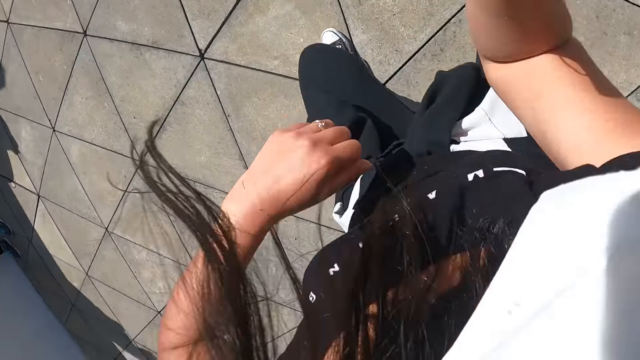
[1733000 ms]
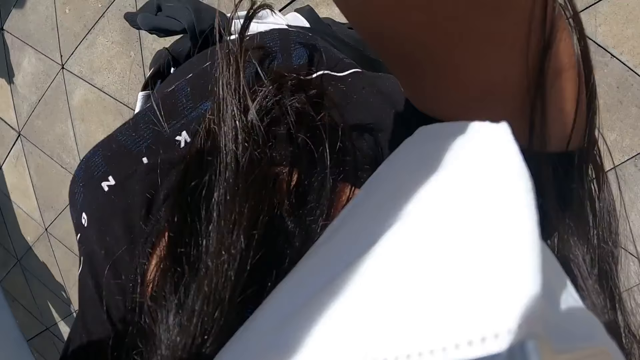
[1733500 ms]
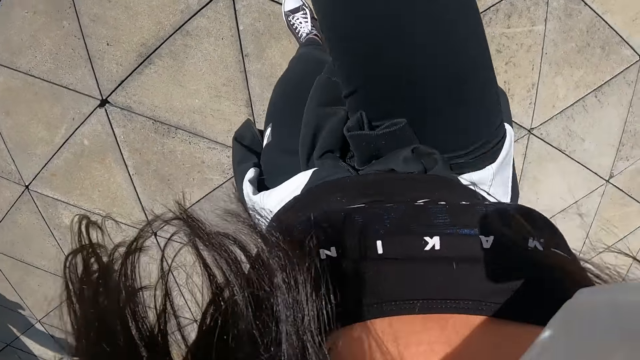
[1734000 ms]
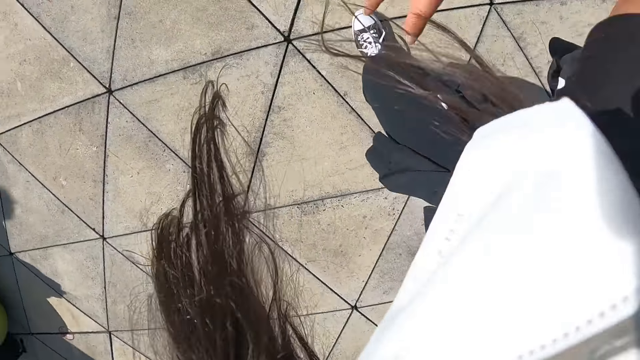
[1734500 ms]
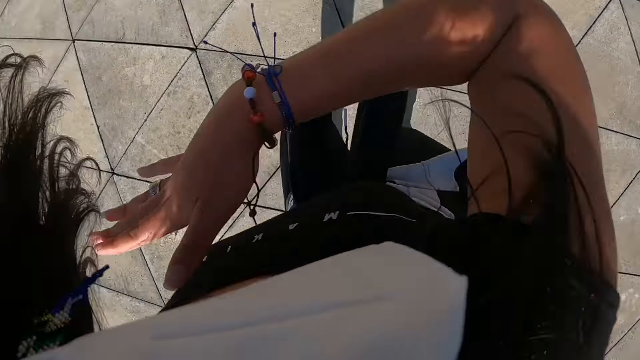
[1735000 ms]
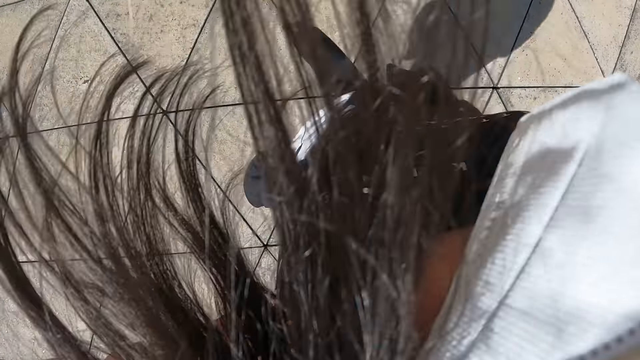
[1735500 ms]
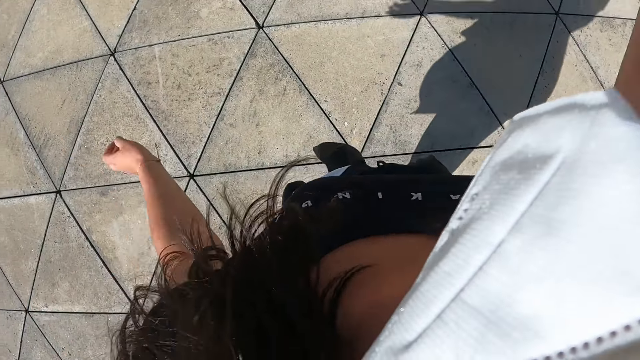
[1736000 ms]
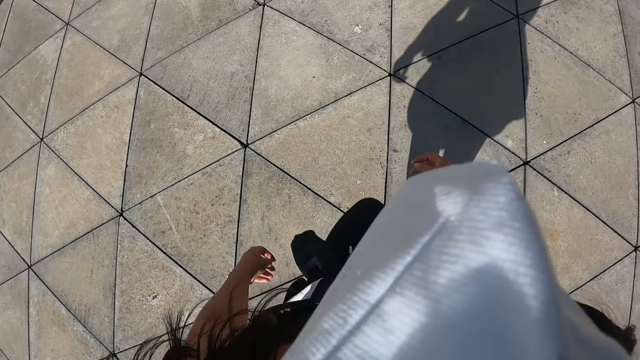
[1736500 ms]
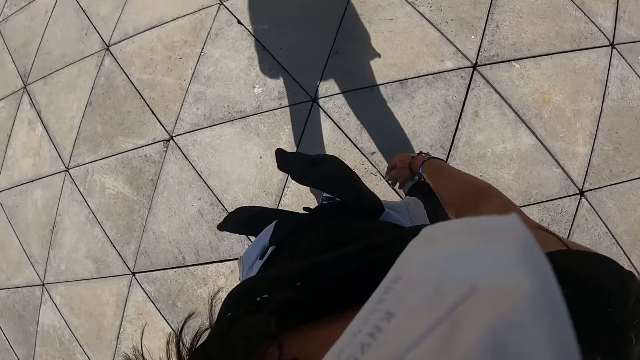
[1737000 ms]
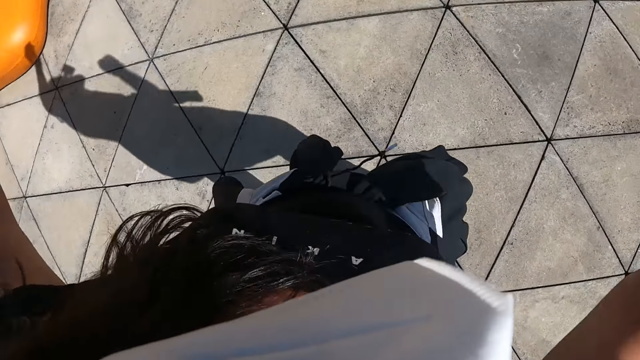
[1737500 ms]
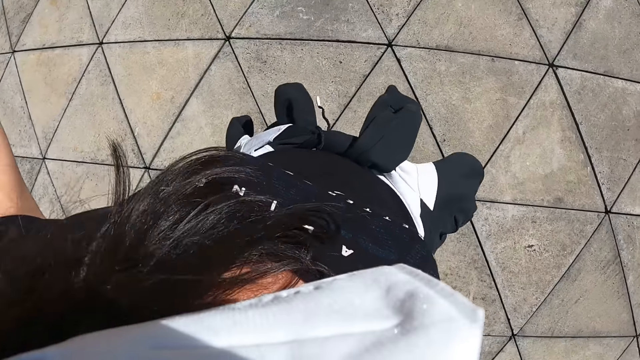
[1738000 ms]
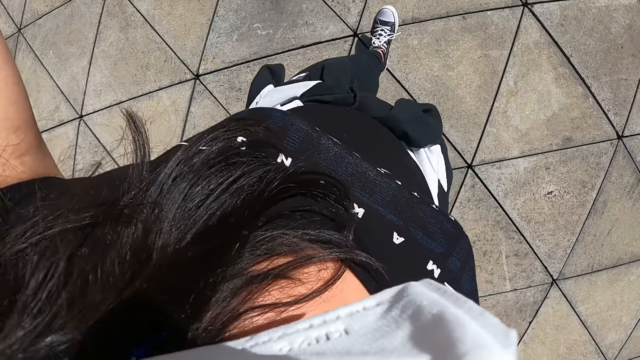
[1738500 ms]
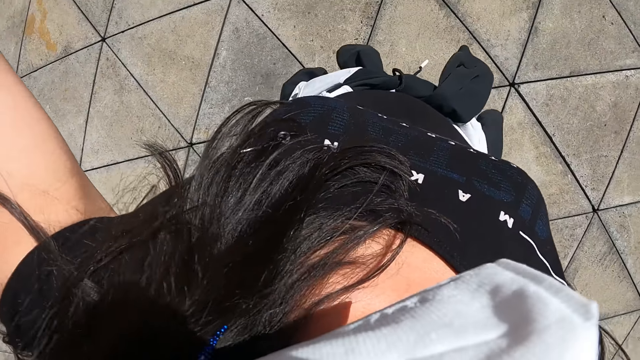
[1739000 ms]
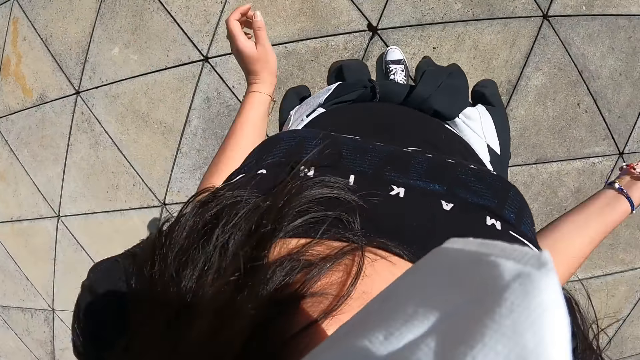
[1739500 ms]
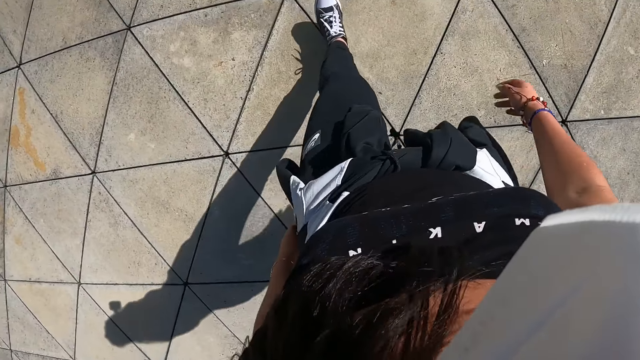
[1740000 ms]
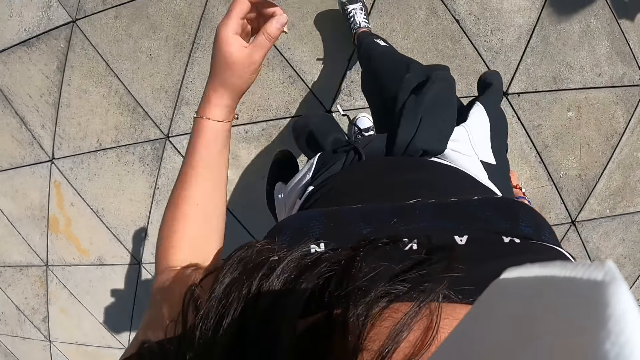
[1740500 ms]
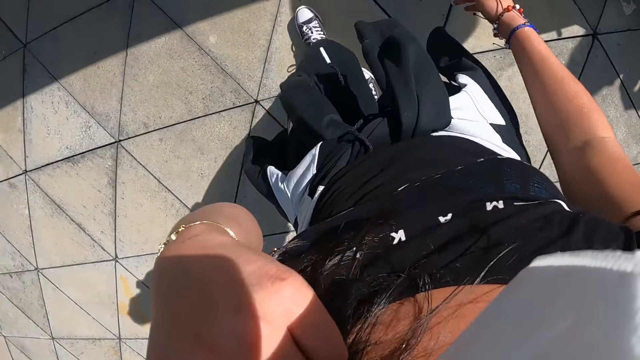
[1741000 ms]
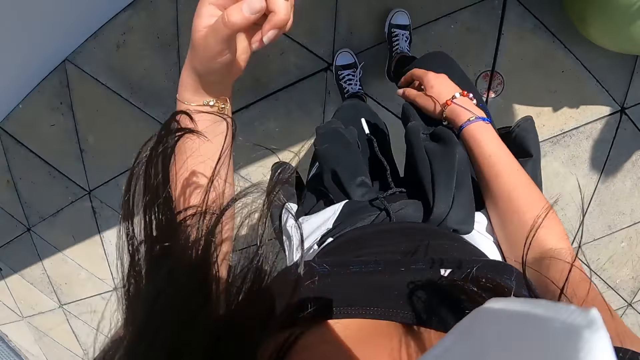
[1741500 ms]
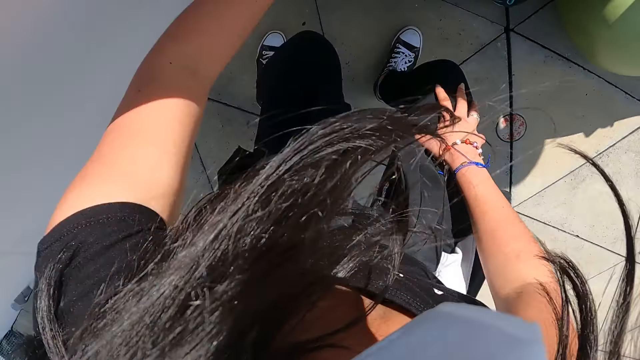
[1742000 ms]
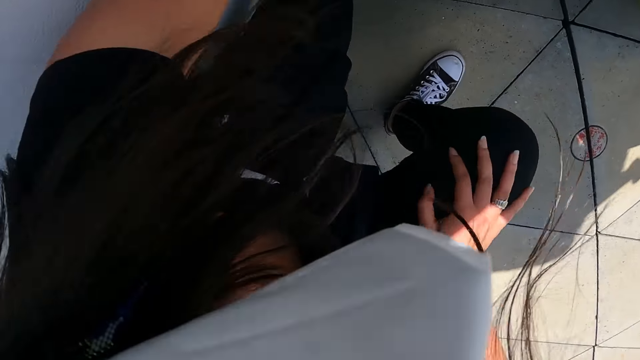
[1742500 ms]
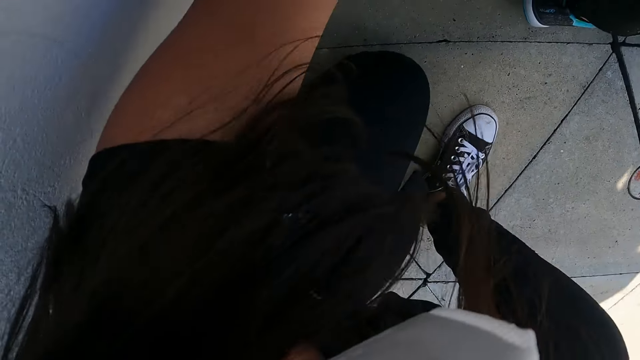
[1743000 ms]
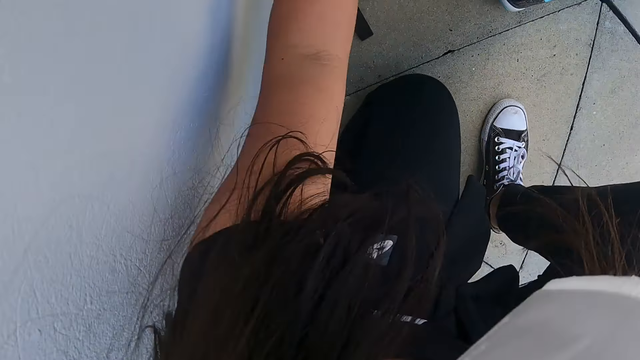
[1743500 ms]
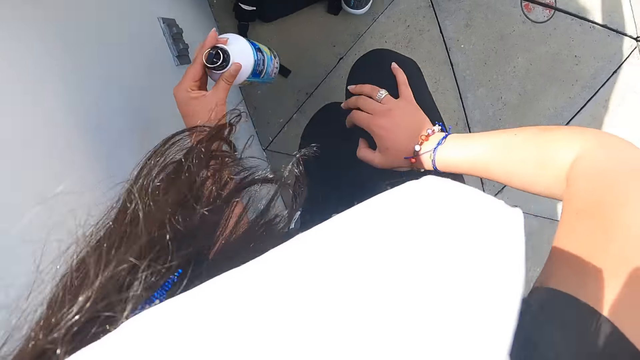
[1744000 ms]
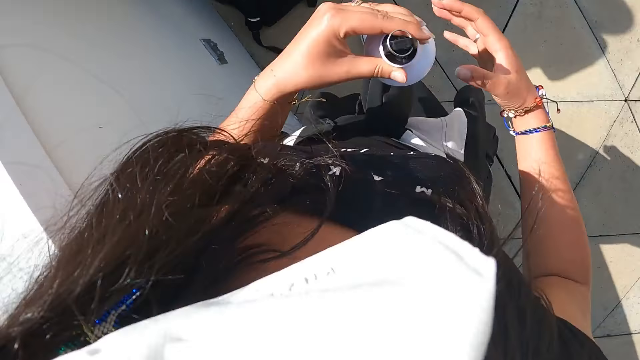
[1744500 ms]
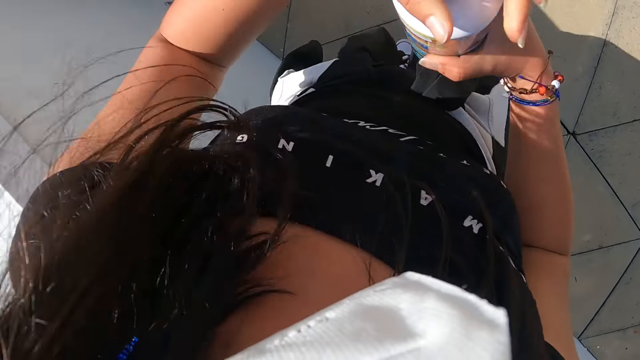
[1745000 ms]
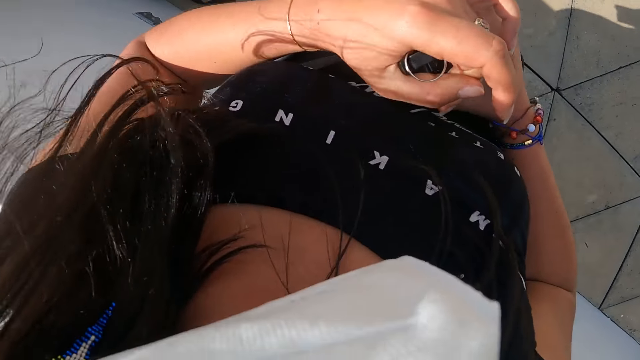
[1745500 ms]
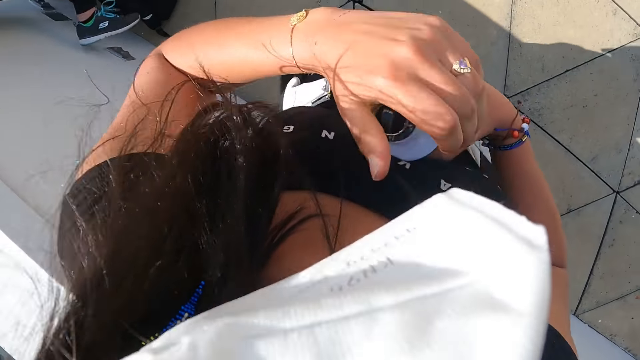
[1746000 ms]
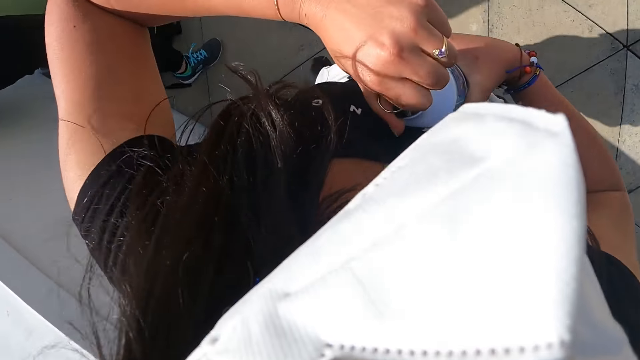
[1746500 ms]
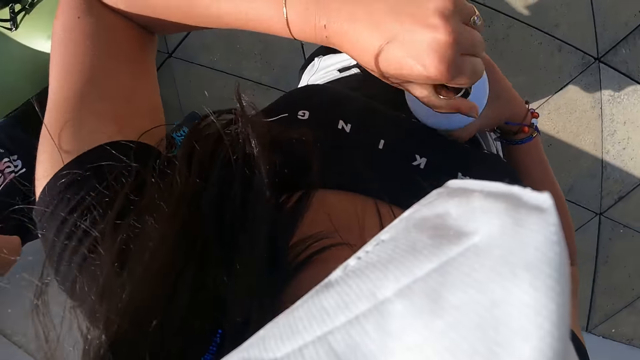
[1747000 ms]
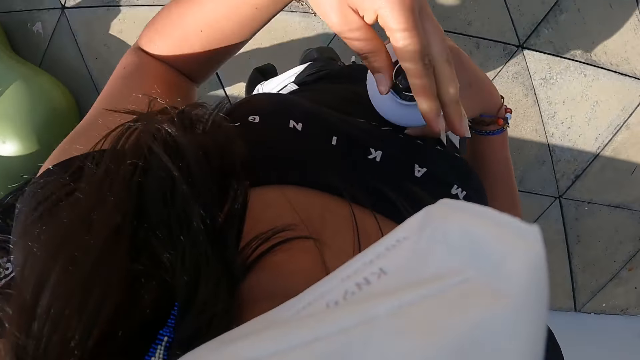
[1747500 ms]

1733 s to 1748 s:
The camera wearer adjusts the camera. She walks and squats. She picks a water bottle from the fitness ground with her left hand. She holds the water bottle with both hands. She opens her water bottle with her left hand.

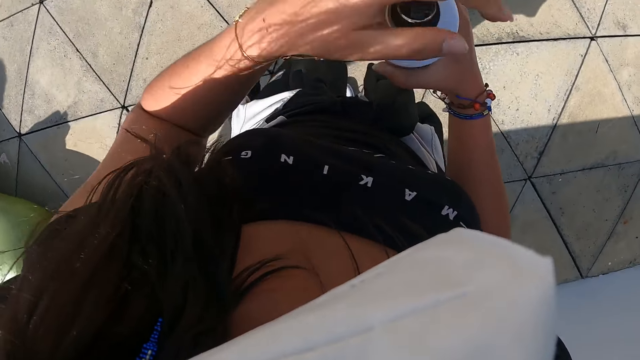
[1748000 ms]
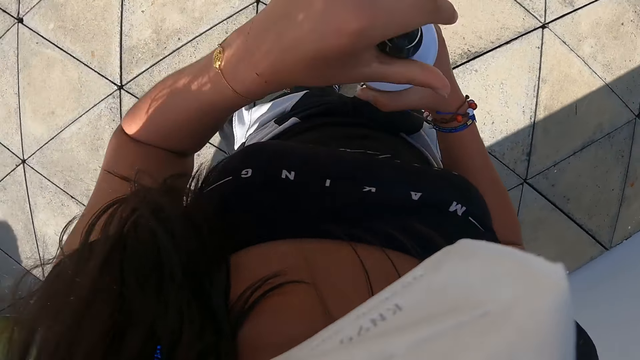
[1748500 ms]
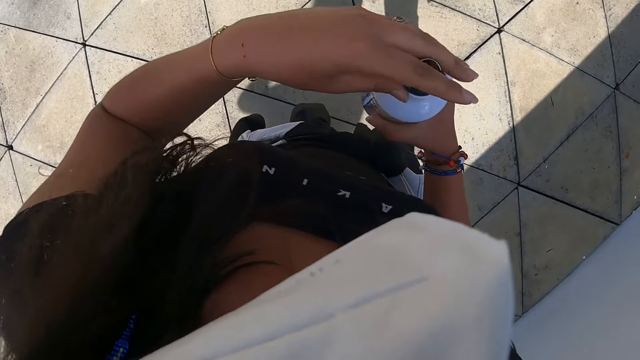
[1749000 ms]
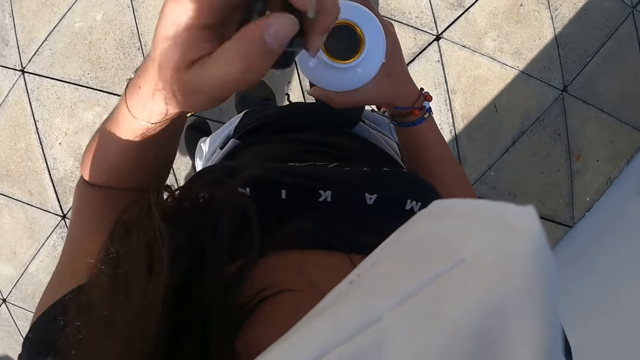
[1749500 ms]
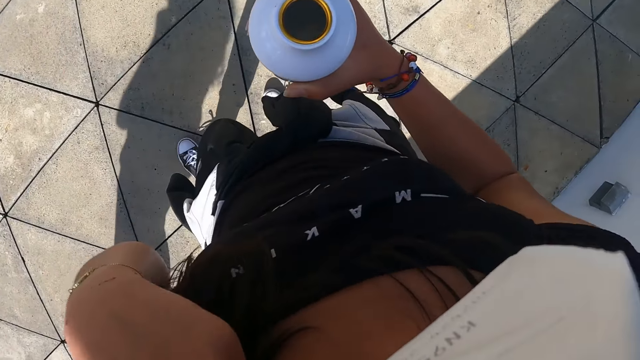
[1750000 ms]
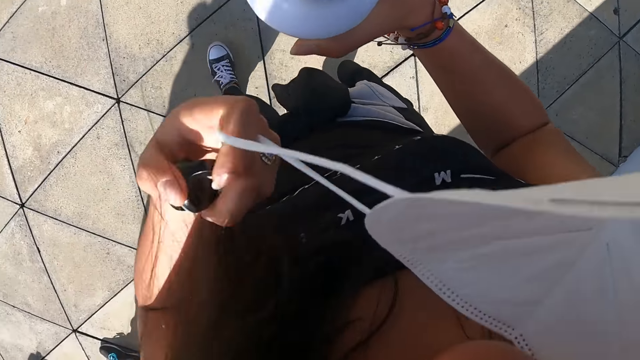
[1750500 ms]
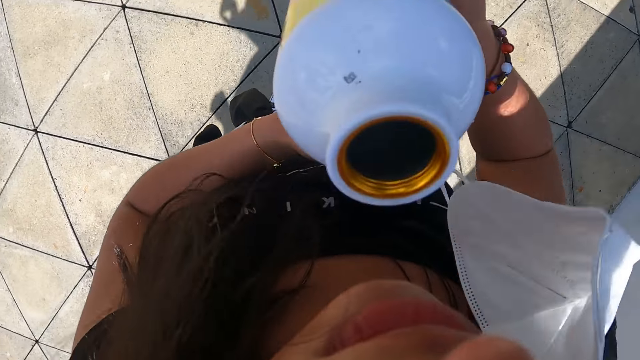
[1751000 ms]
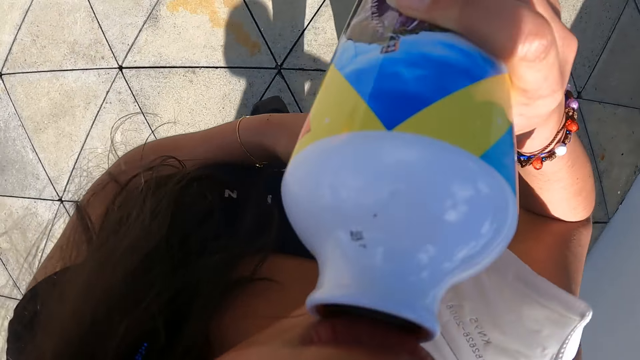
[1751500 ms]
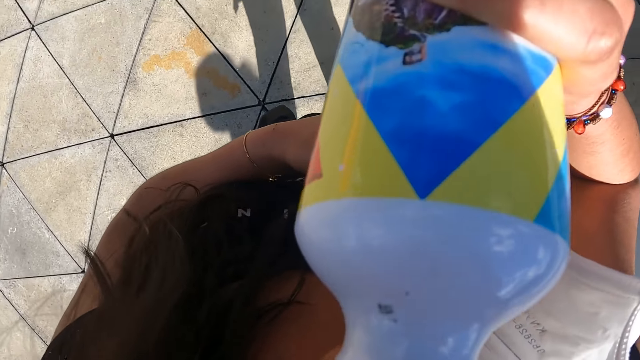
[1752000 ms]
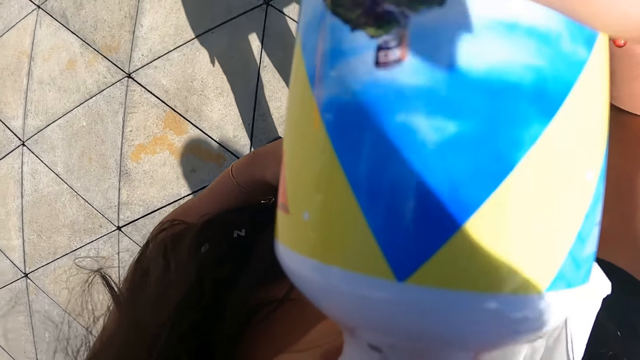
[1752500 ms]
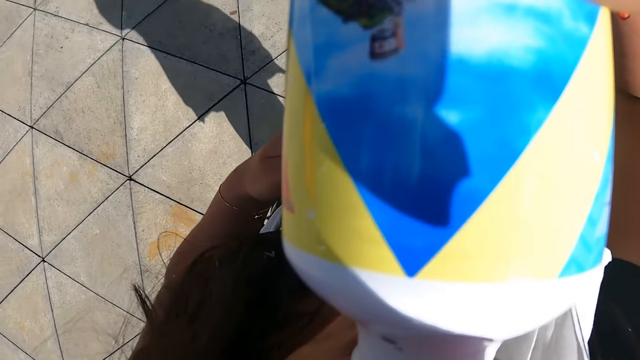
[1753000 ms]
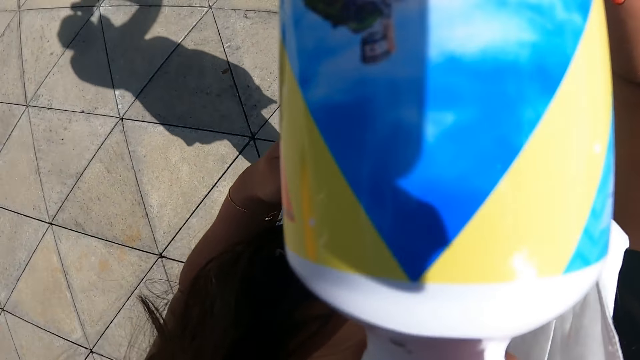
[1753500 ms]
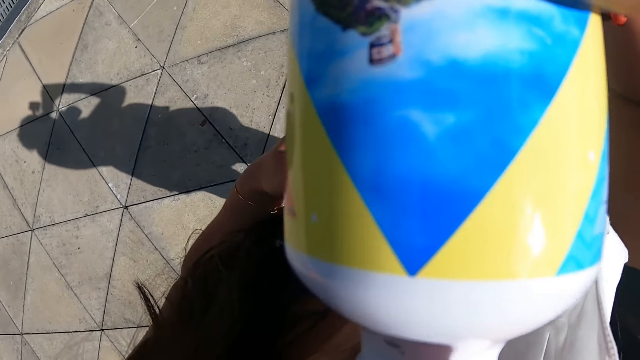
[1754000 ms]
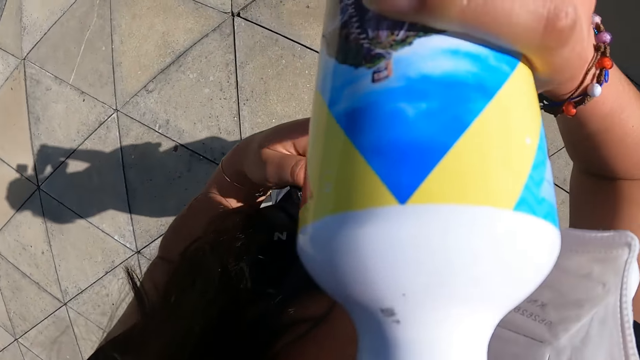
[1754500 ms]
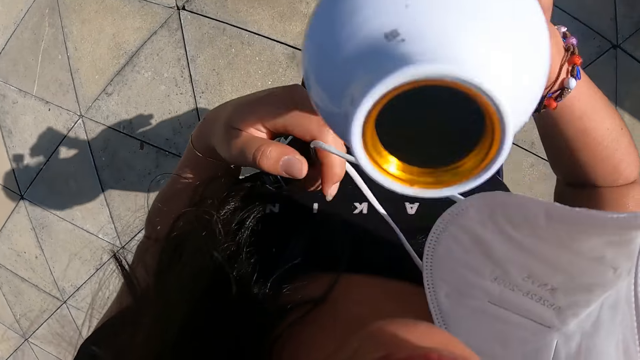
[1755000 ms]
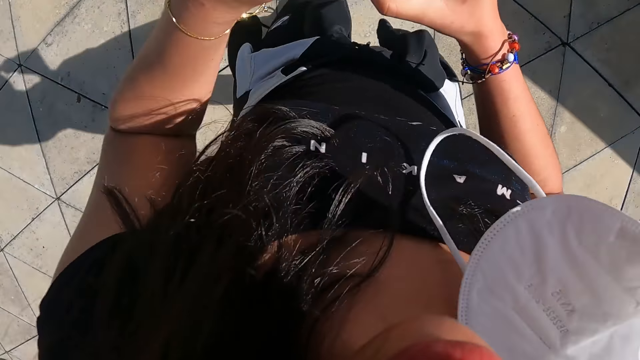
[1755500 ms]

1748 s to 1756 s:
The camera wearer removes her nose mask with her left hand. She drinks from the water bottle in her right hand.
